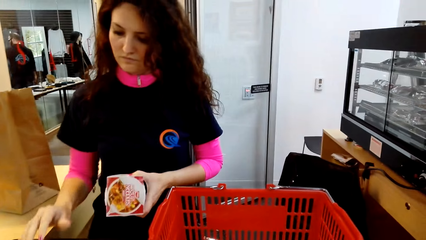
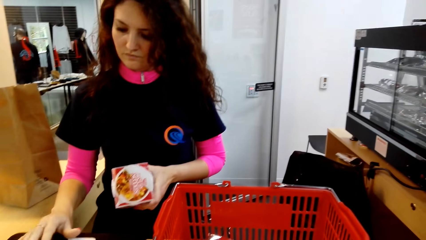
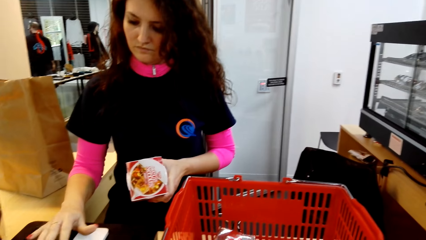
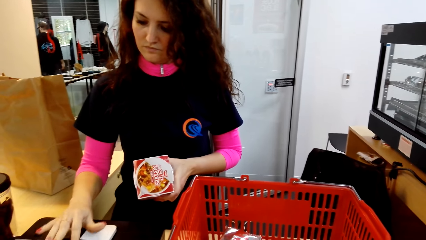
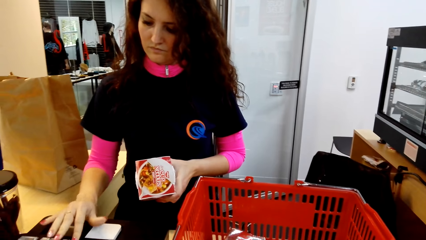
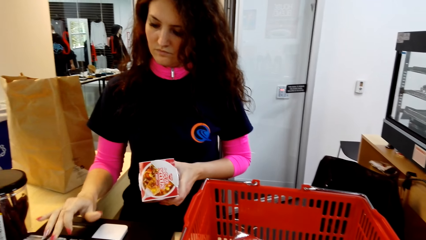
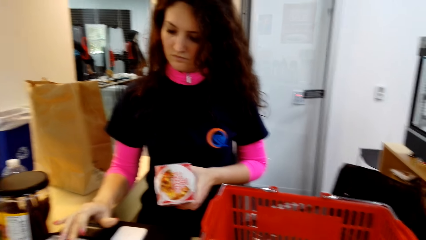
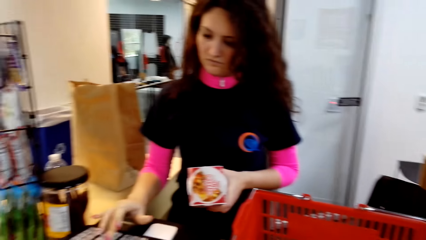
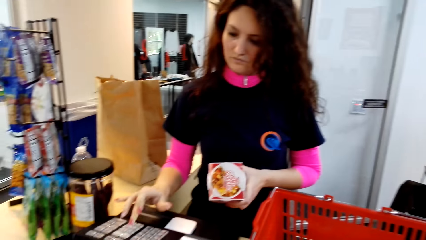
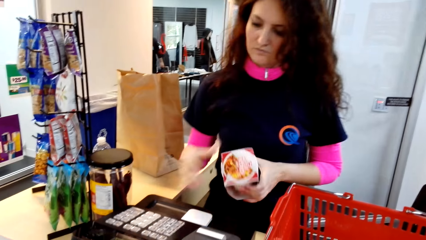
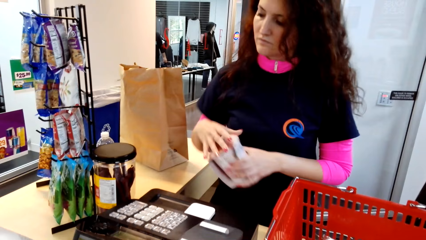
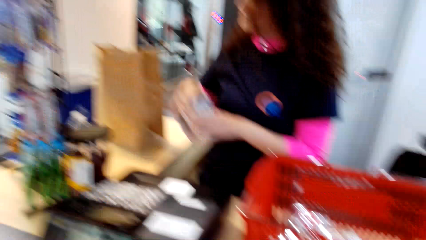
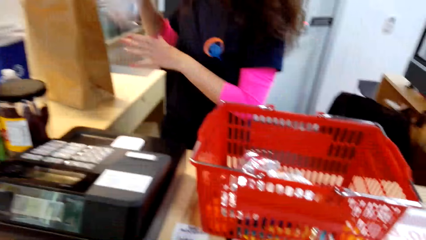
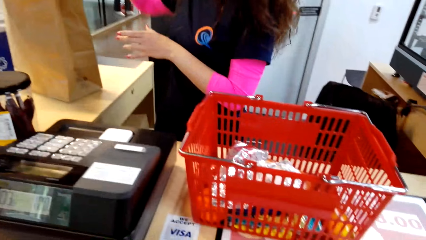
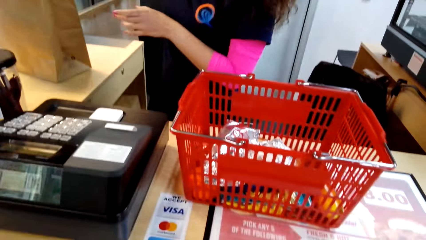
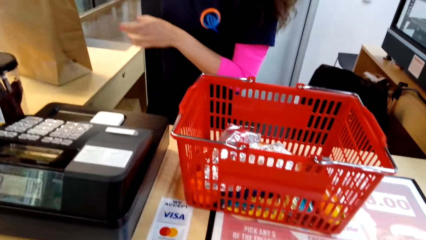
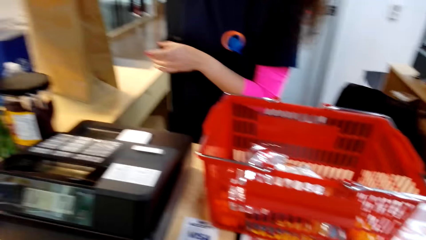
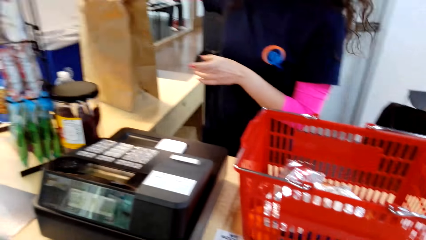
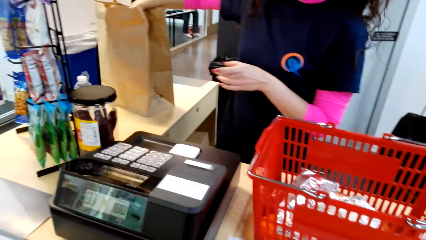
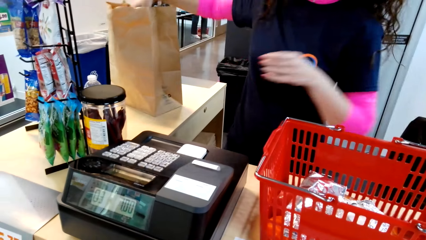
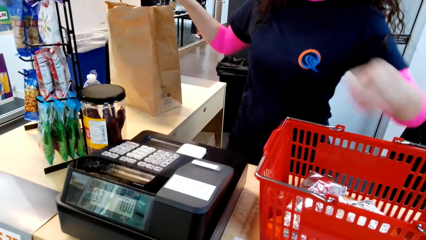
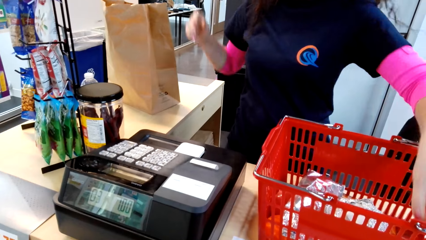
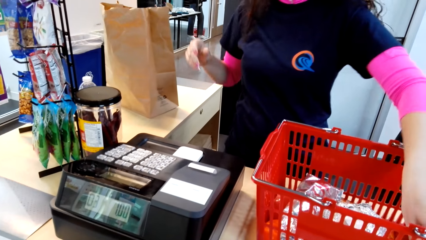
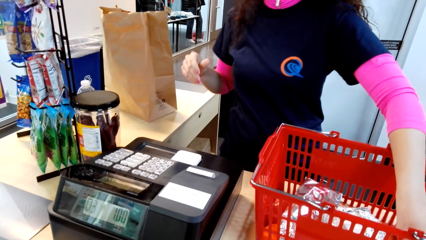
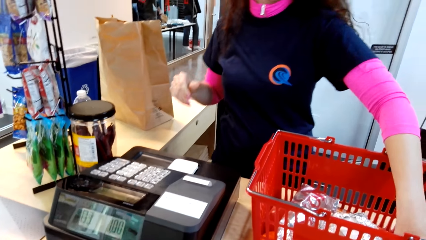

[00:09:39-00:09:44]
A woman operates a machine with her right hand and puts something in the paper bag.

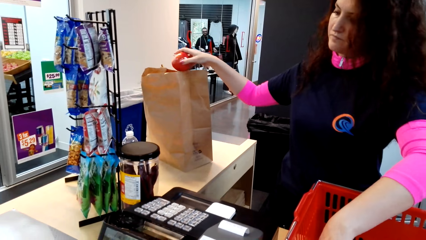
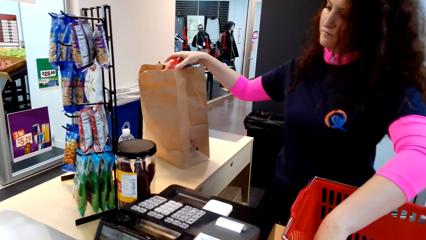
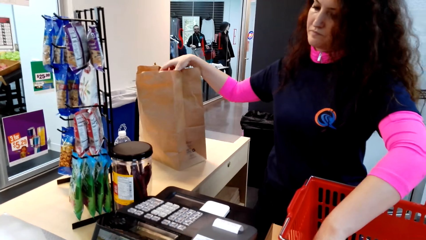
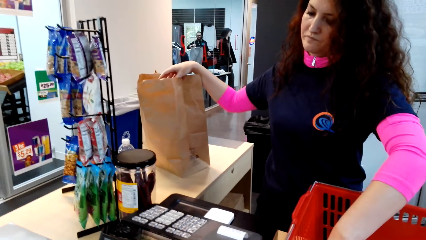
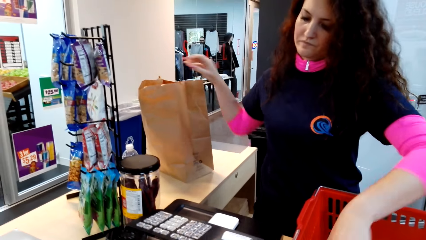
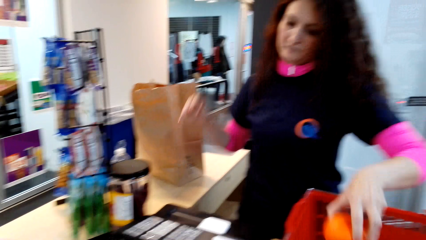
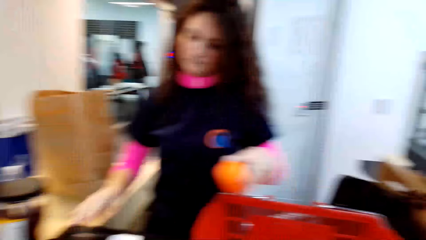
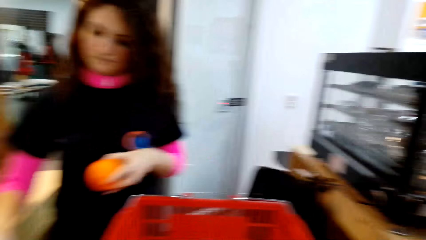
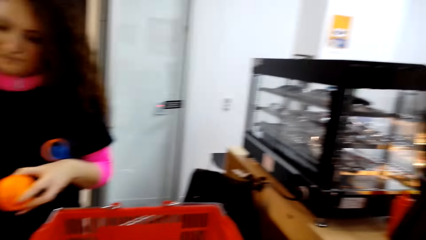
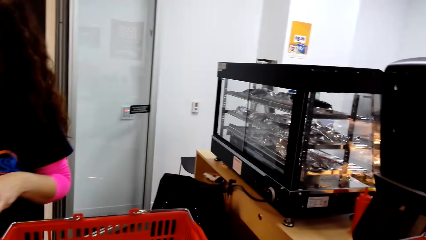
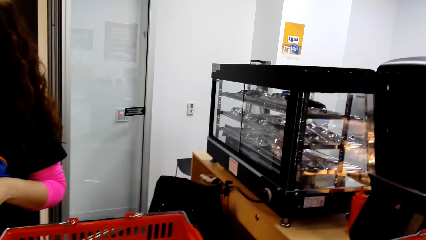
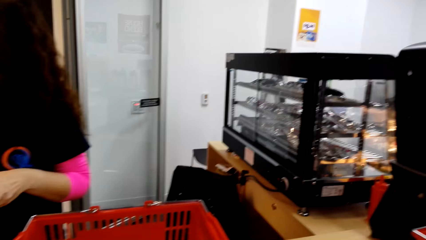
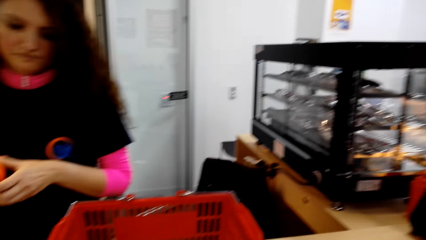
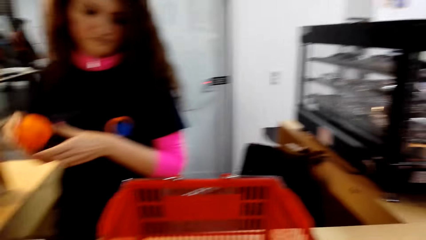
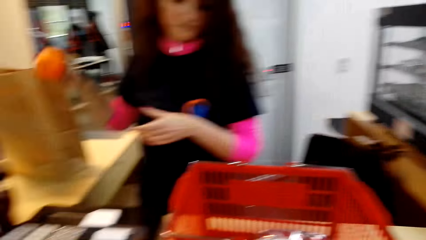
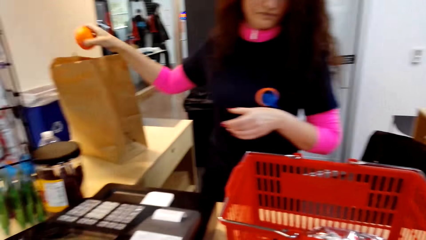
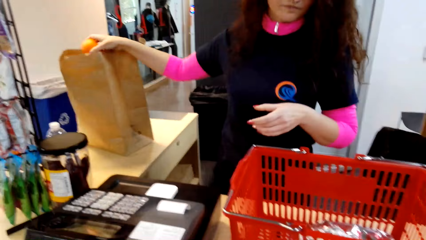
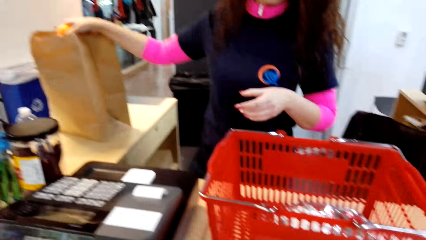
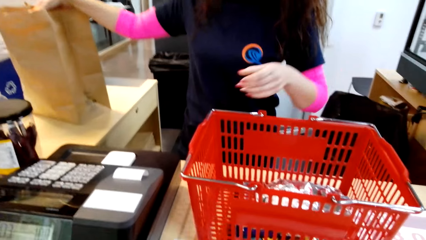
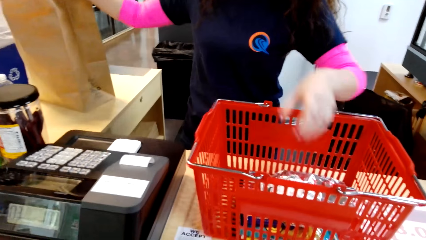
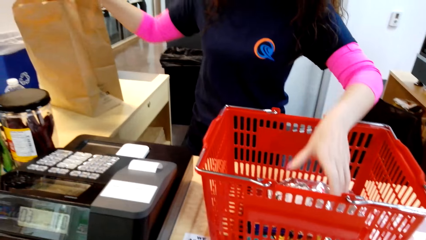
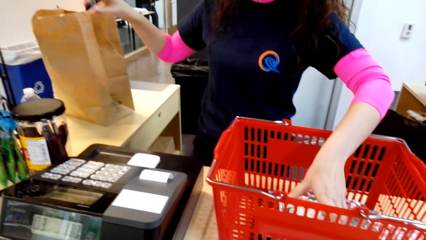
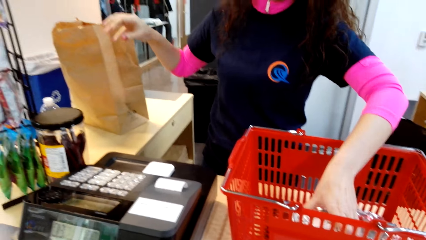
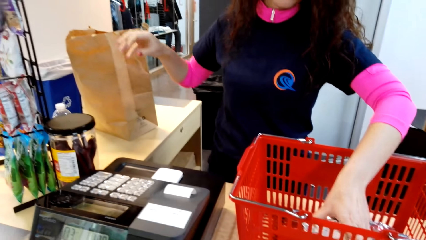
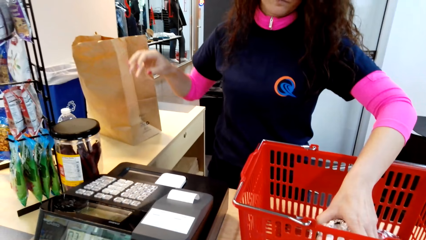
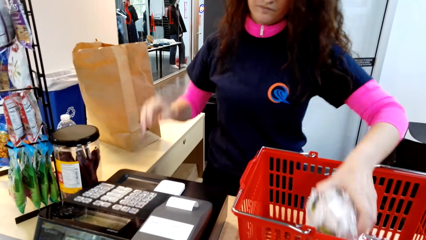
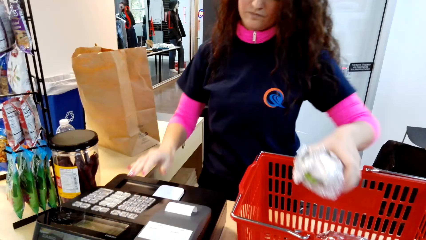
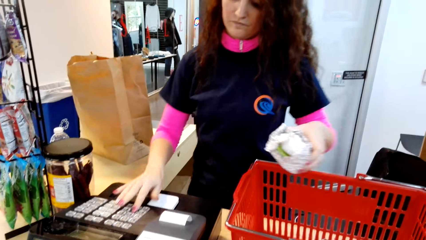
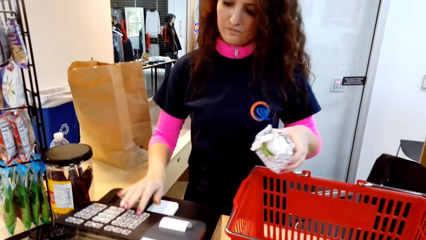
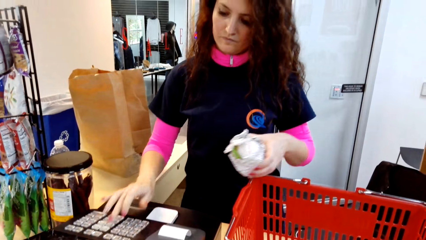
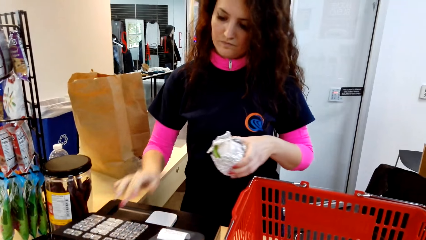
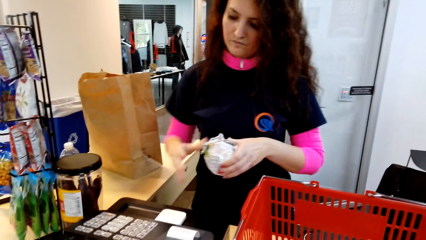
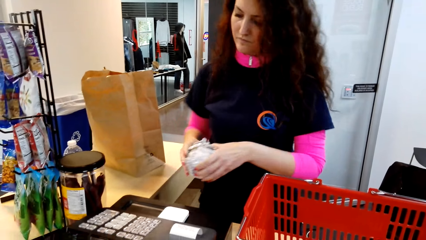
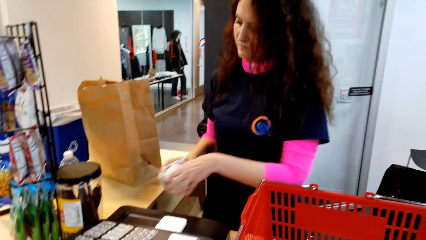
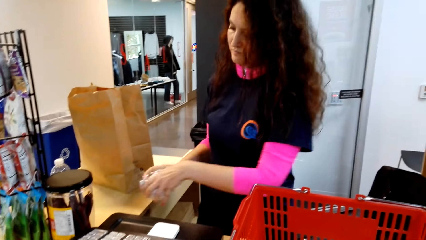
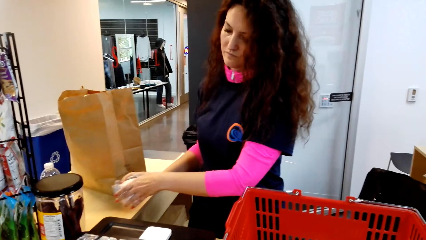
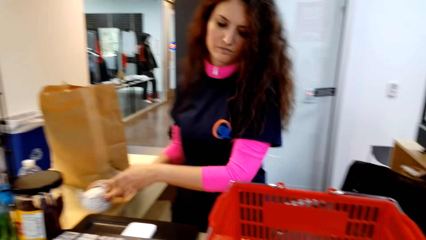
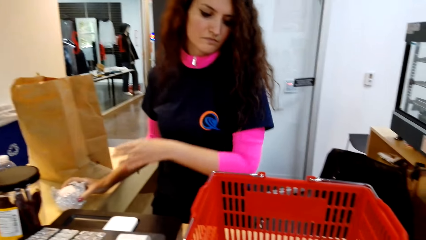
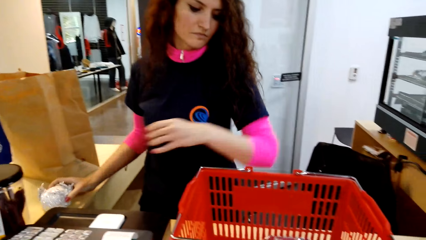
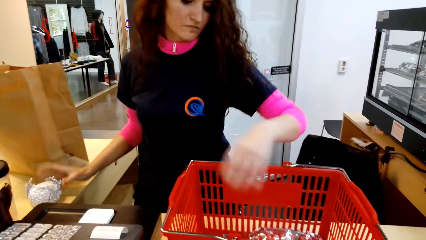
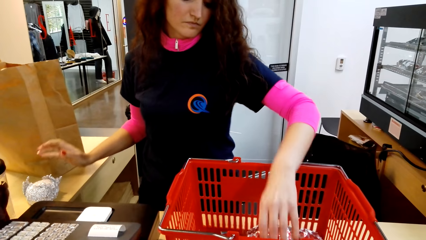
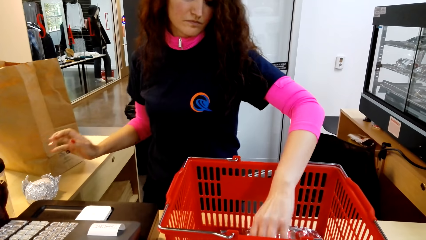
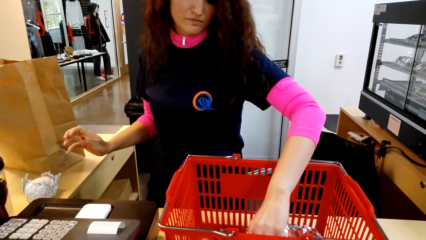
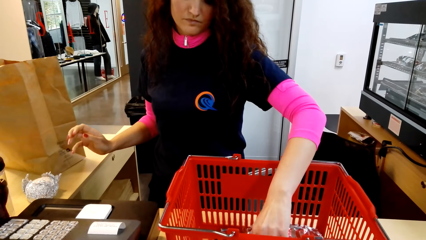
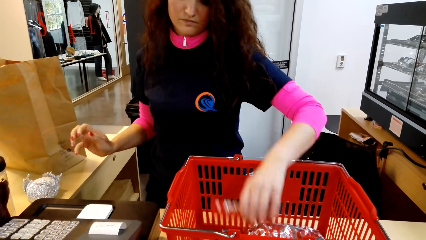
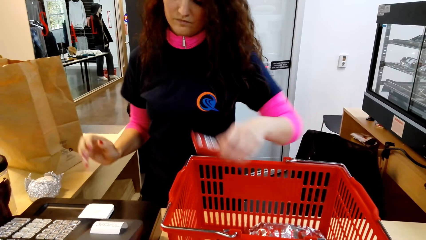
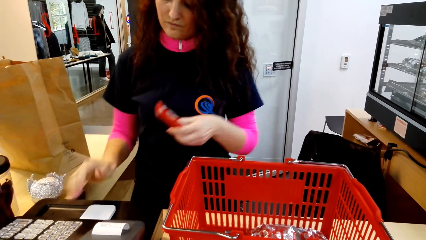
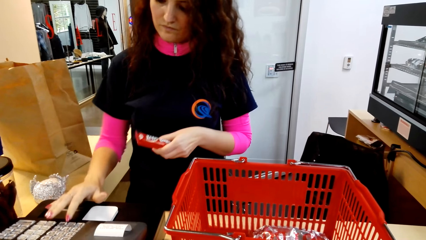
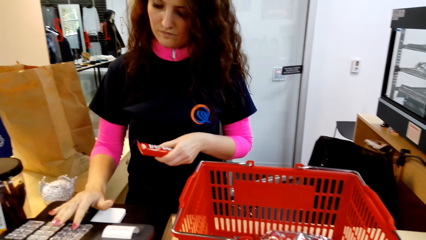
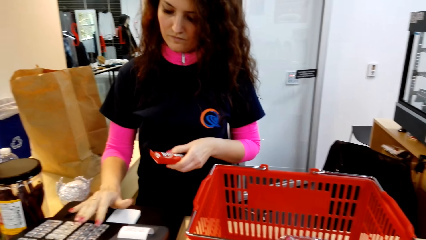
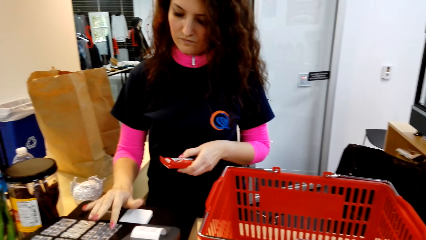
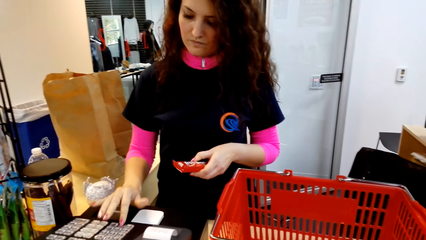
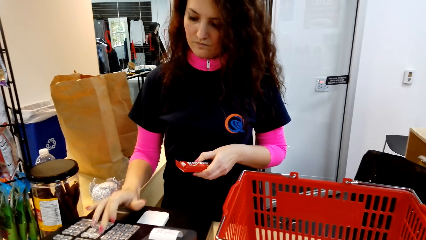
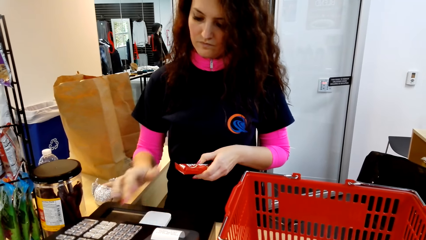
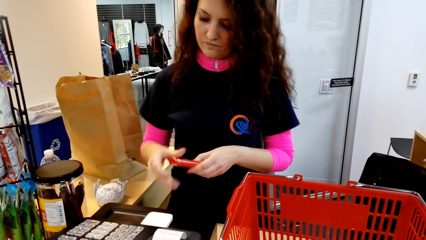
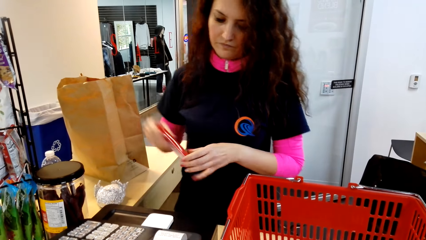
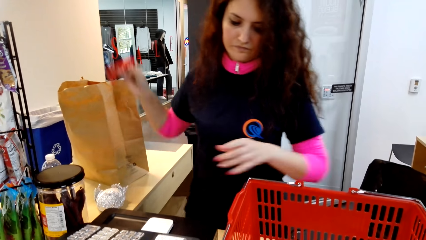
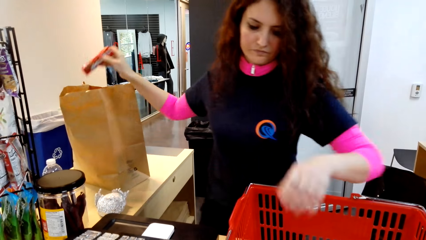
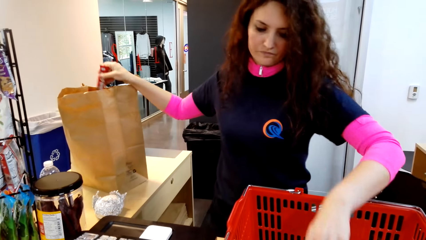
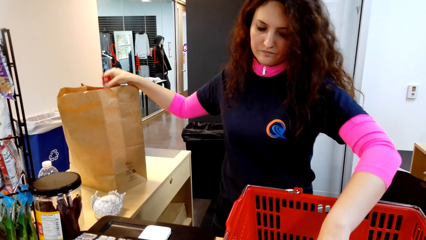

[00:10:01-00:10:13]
A woman puts something in the paper bag. She picks something in the shopping basket. She puts something in the paper bag. She picks something in the shopping basket. She operates a machine with her right hand. She puts something on the table. She picks something in the shopping basket. She operates the machine with her right hand.
